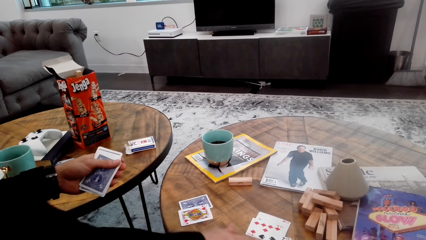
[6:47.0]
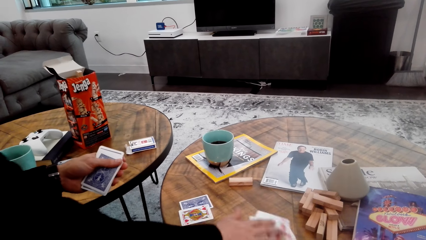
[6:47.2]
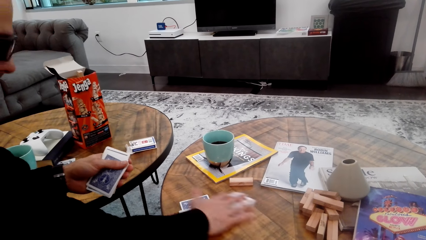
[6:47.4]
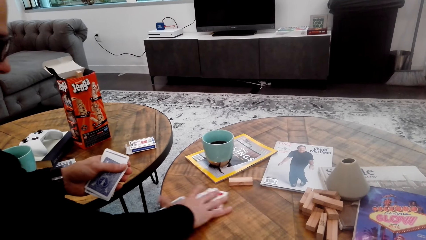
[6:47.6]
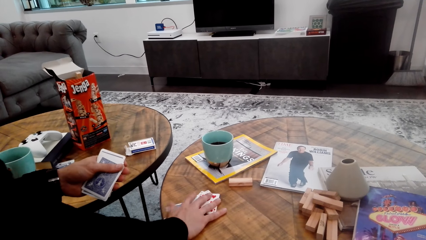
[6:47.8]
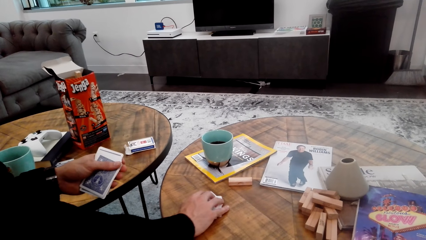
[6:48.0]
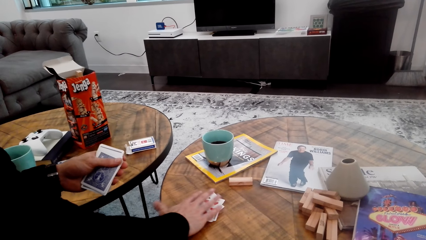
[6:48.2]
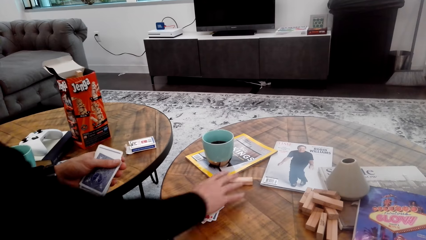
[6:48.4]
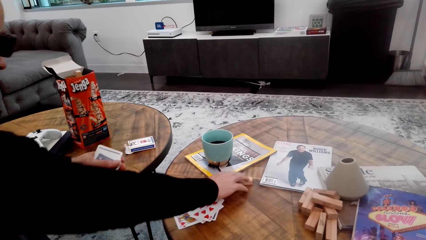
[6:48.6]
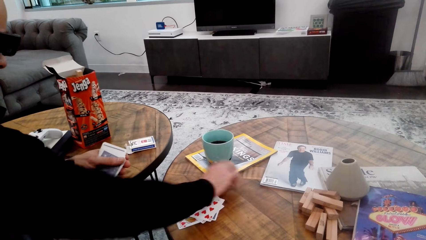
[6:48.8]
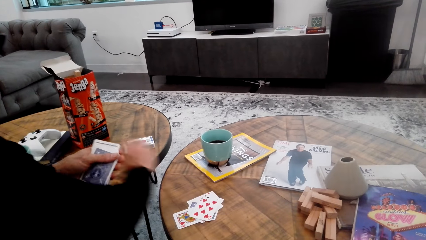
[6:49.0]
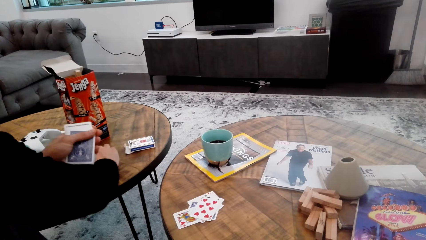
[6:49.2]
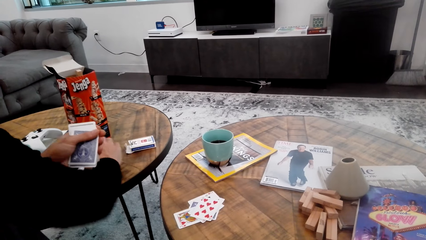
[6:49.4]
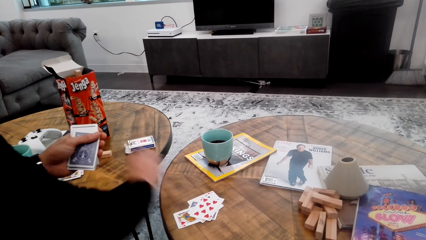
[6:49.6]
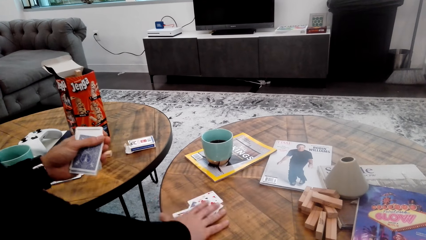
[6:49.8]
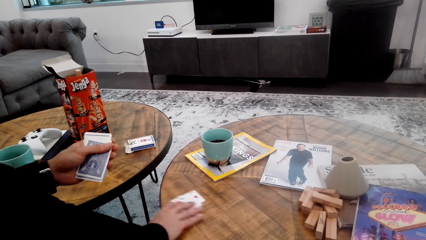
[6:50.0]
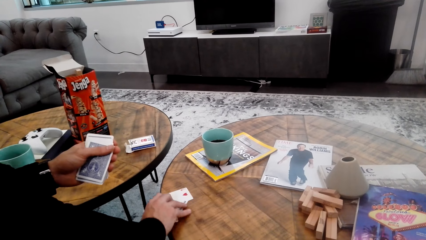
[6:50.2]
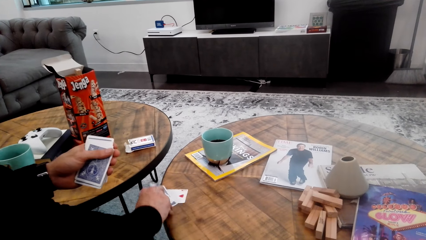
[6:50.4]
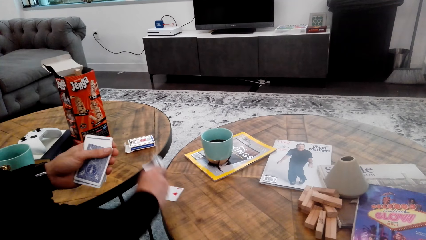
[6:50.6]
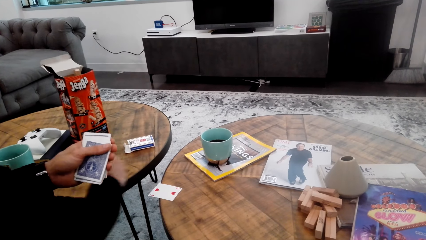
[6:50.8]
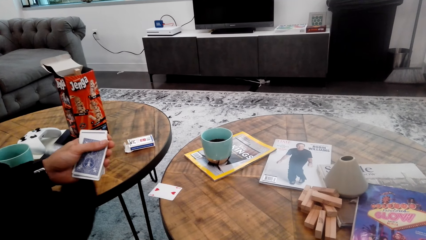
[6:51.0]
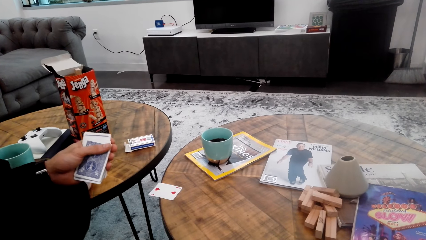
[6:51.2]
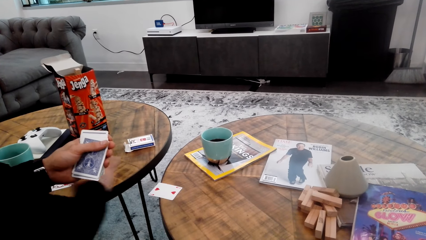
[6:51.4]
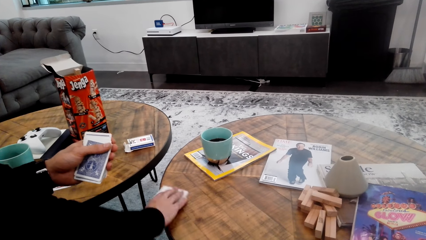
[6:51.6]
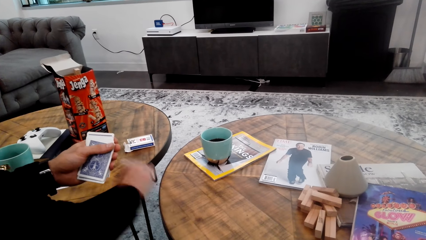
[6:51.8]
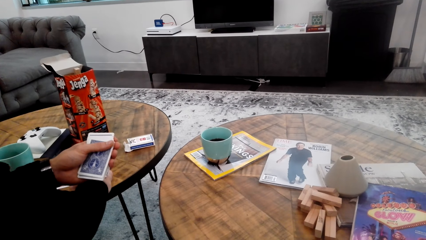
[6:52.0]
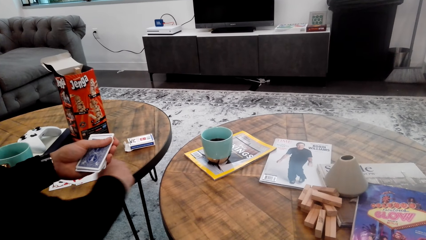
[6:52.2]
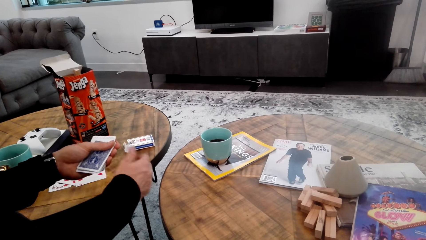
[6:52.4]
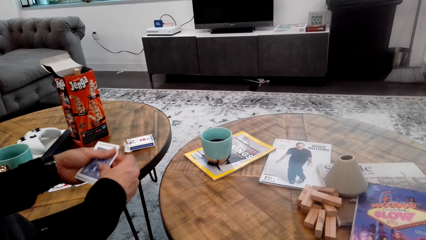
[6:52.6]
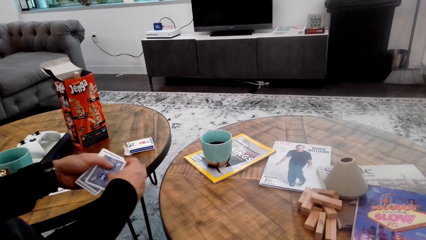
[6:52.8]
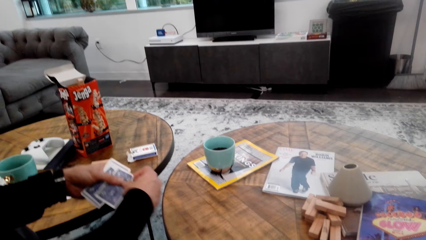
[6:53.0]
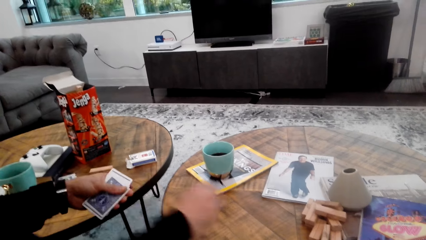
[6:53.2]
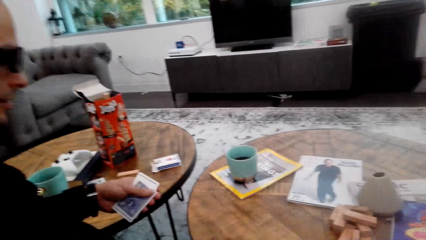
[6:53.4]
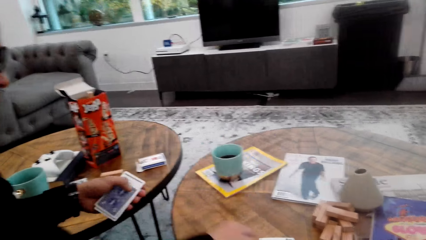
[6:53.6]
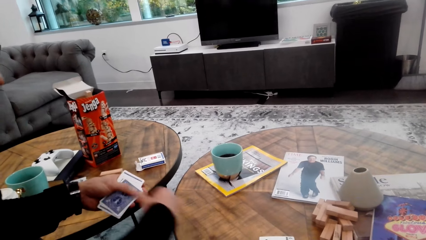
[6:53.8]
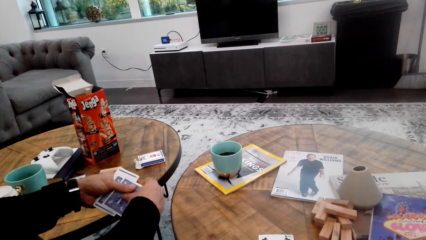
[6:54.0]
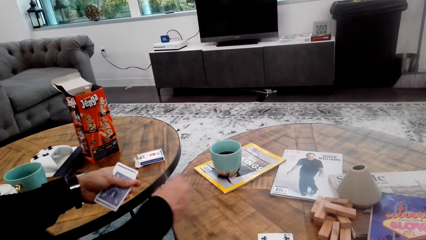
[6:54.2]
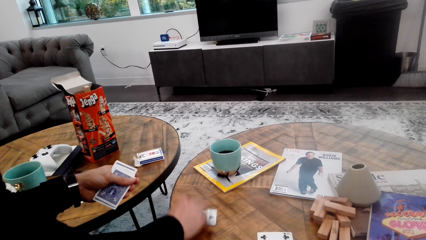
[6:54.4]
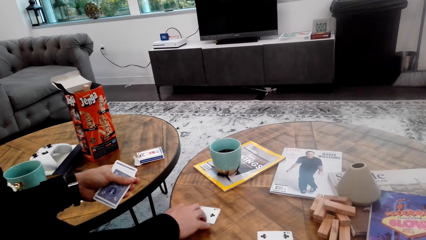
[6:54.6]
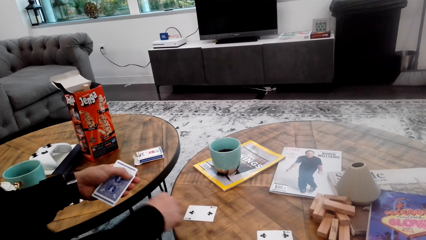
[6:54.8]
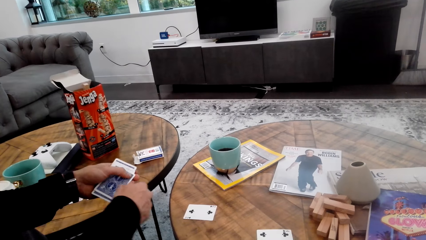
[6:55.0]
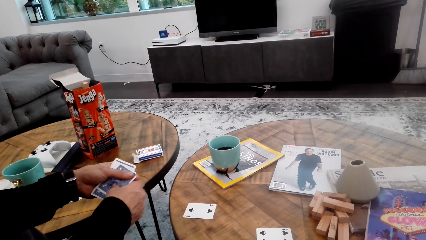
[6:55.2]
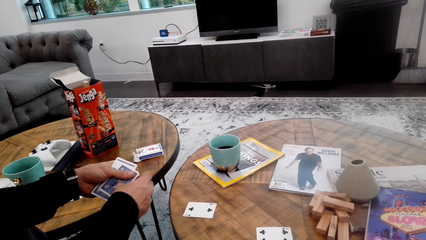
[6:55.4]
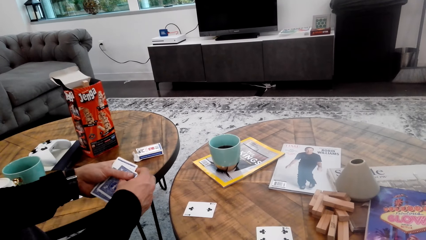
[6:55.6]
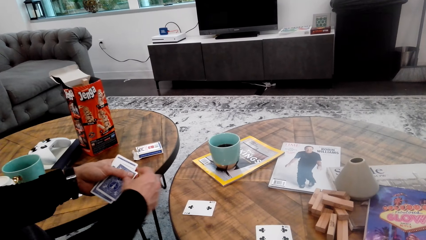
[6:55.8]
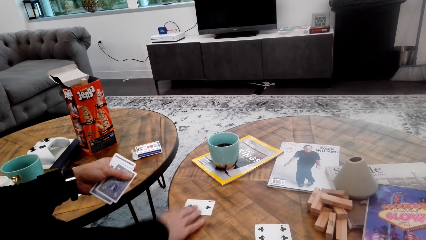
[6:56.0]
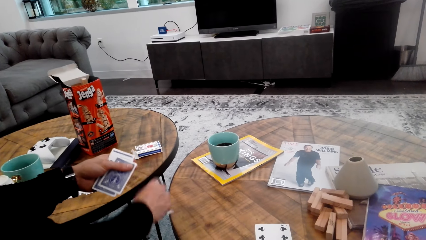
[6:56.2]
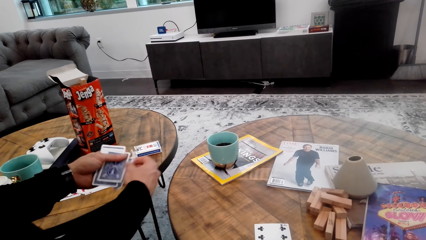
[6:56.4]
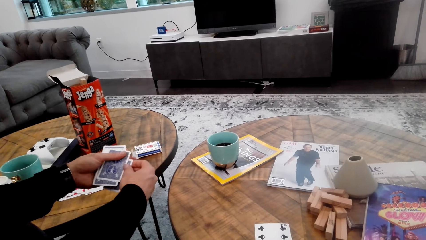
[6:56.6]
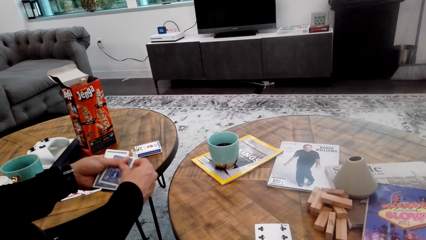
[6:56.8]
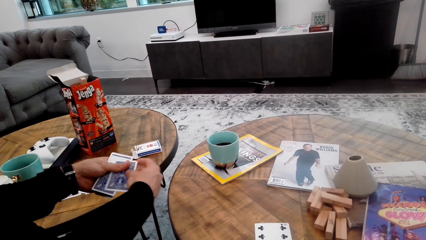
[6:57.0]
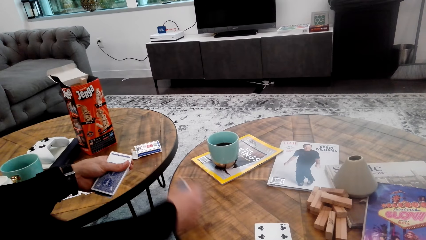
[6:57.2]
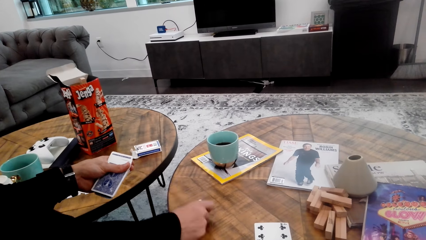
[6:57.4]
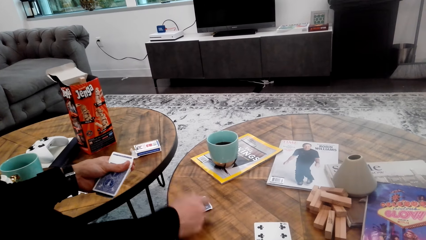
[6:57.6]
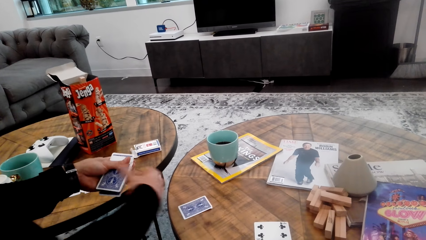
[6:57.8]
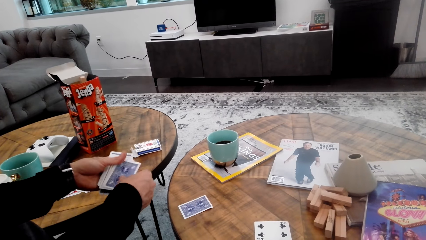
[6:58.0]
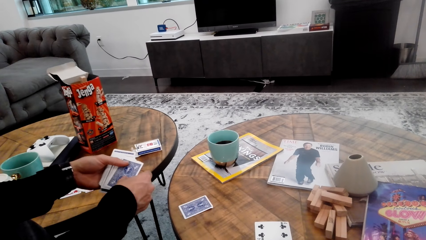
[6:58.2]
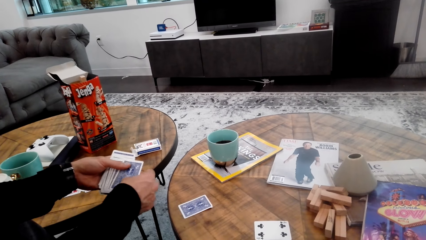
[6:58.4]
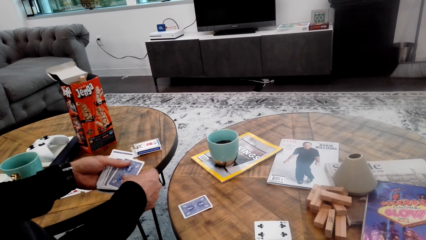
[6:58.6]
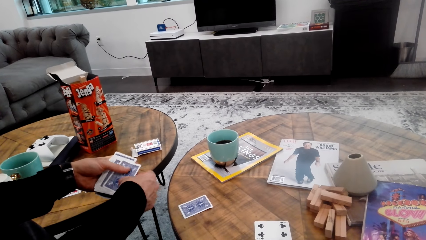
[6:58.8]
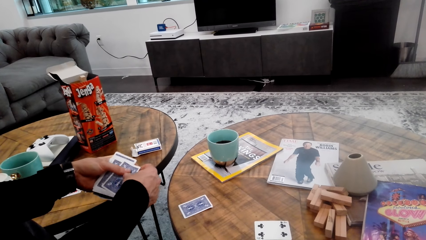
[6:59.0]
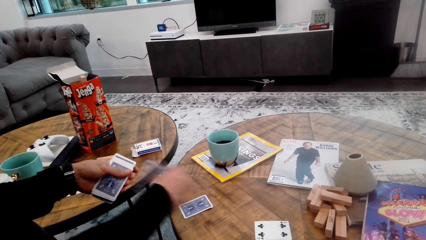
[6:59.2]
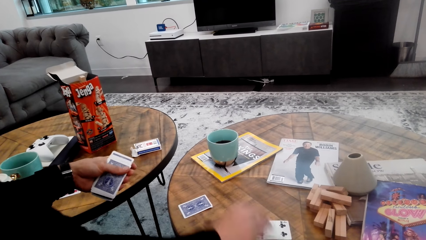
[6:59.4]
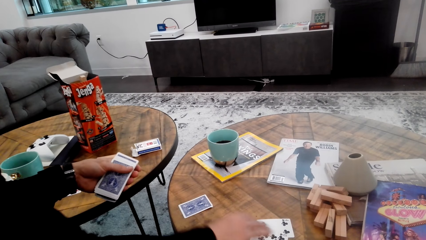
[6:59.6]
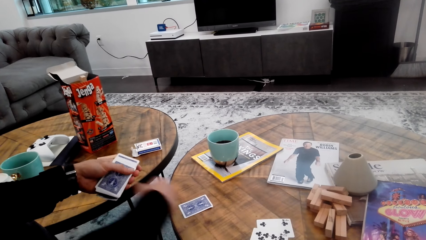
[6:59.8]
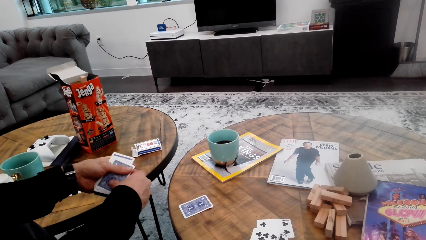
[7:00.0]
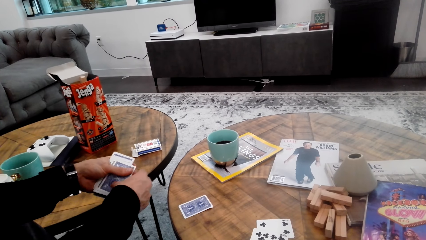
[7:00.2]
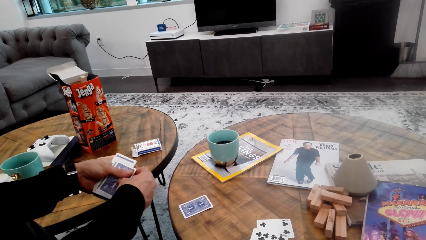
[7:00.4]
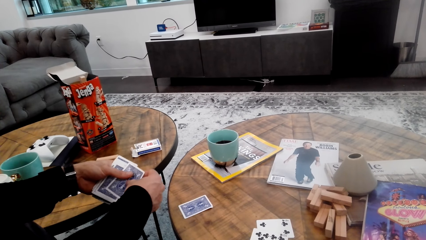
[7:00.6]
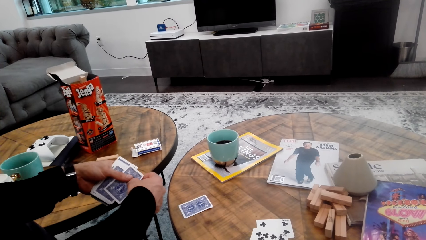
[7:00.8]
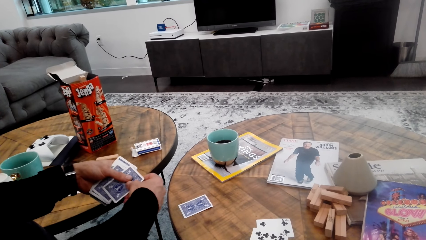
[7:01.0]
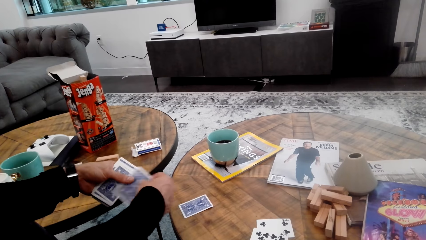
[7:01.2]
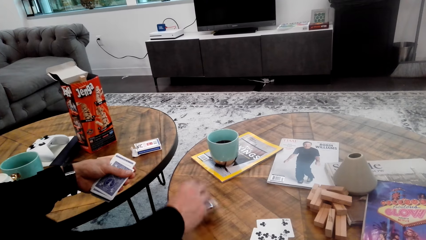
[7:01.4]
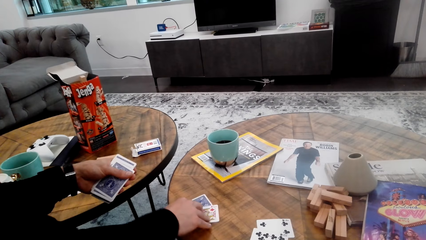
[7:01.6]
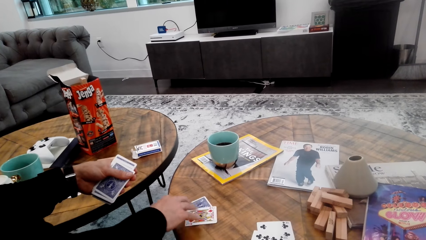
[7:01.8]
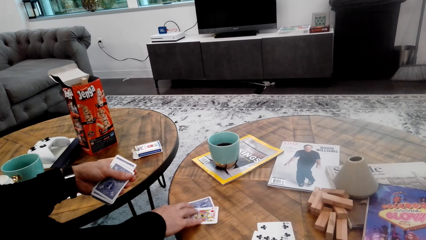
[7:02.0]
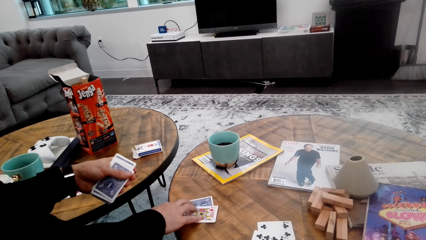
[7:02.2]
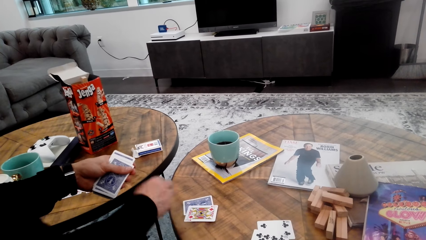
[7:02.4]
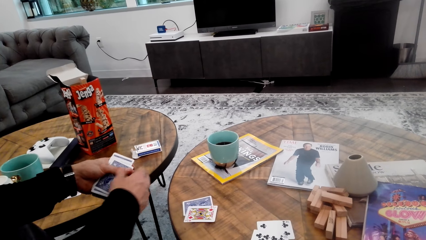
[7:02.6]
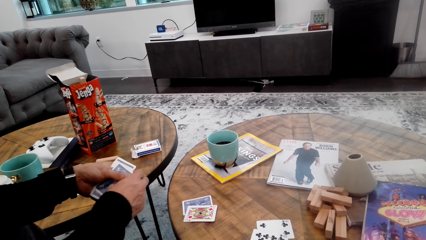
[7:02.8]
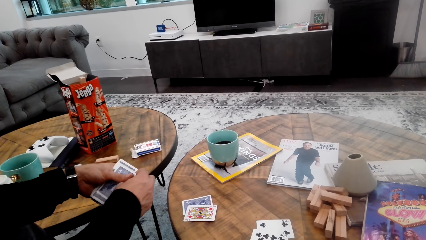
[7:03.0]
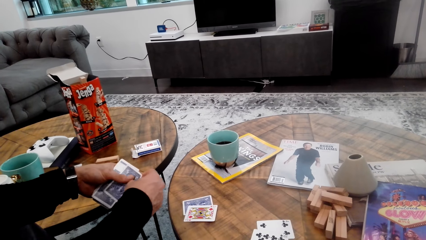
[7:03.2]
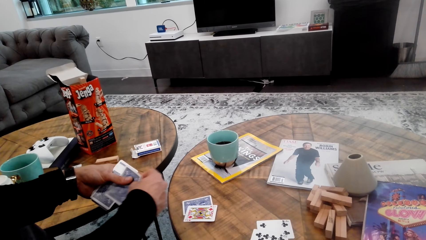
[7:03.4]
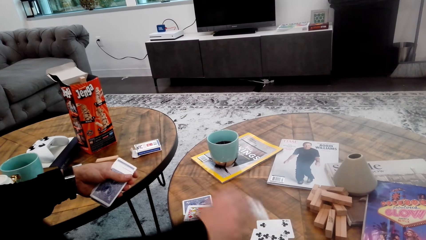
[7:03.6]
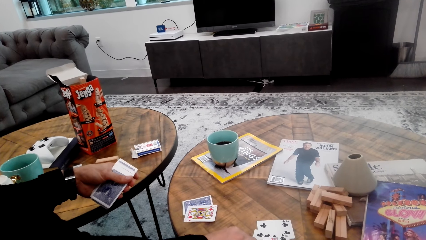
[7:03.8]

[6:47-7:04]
A man collects cards. The man moves a game block. The man places the cards on the table. The man moves the cards. The man places the cards on the table.
